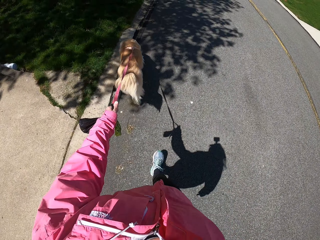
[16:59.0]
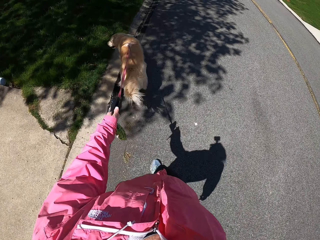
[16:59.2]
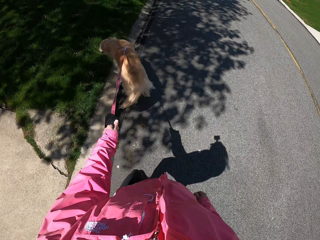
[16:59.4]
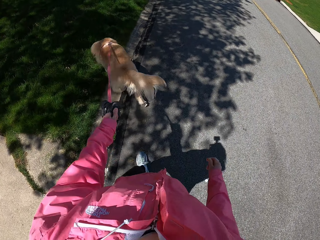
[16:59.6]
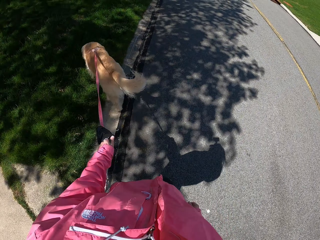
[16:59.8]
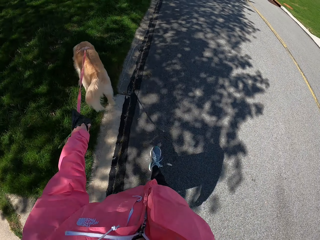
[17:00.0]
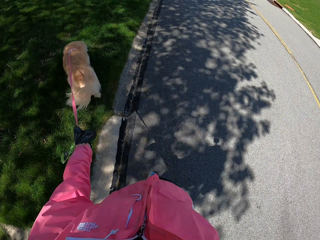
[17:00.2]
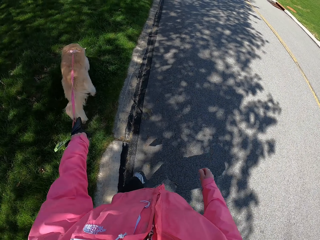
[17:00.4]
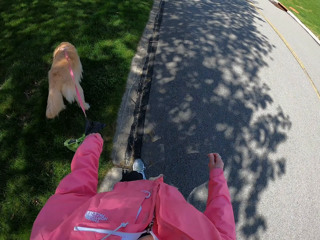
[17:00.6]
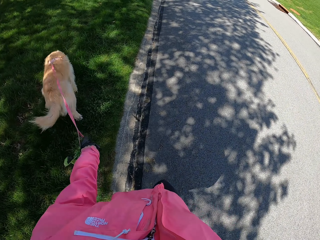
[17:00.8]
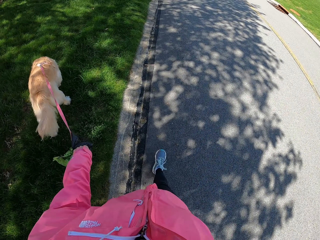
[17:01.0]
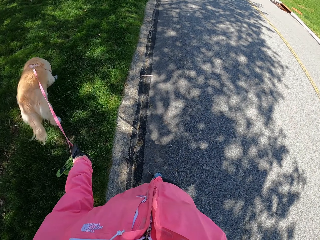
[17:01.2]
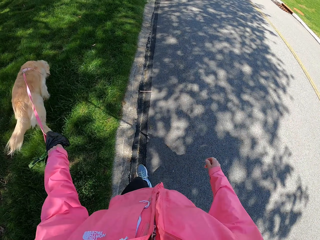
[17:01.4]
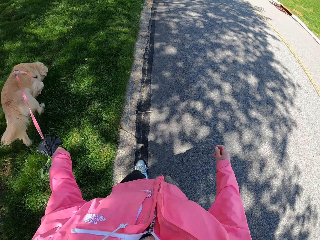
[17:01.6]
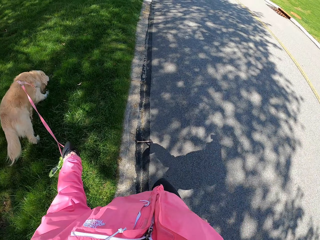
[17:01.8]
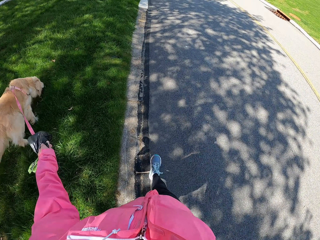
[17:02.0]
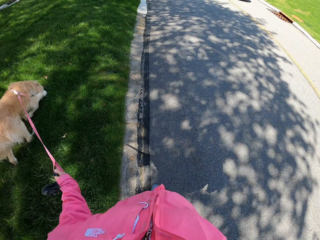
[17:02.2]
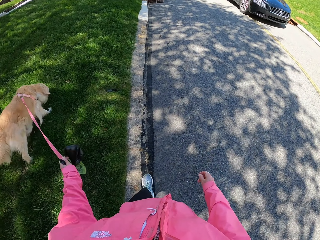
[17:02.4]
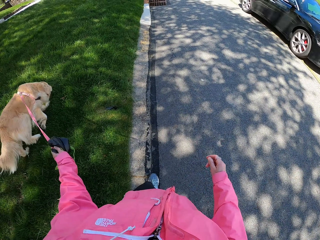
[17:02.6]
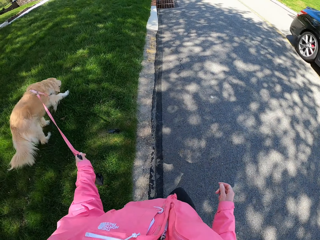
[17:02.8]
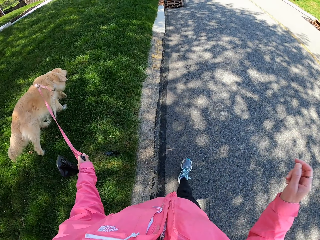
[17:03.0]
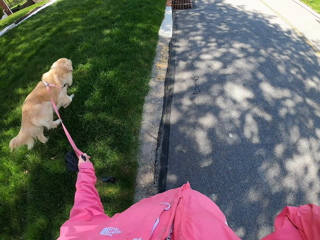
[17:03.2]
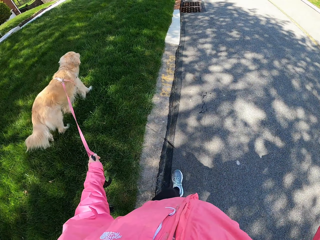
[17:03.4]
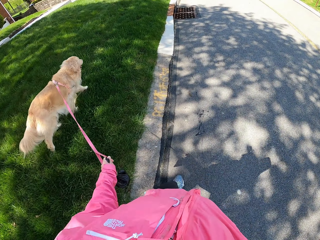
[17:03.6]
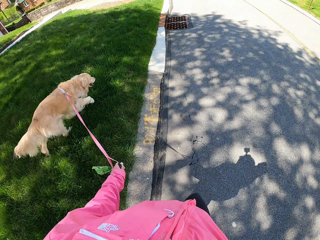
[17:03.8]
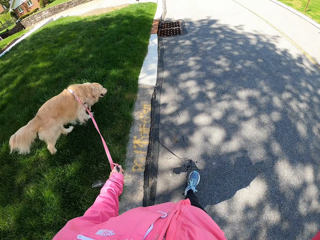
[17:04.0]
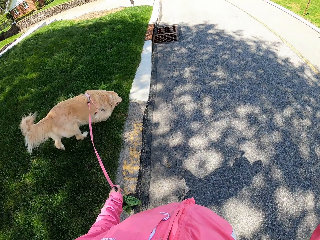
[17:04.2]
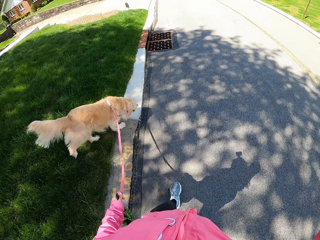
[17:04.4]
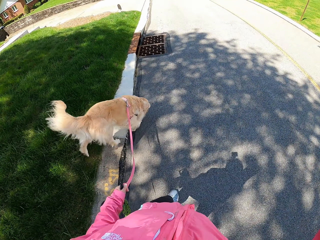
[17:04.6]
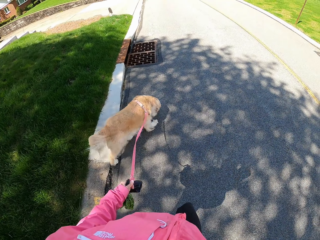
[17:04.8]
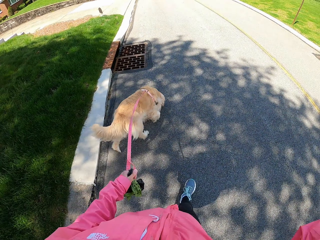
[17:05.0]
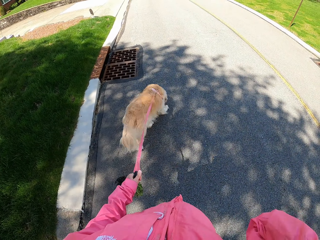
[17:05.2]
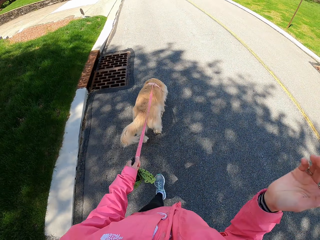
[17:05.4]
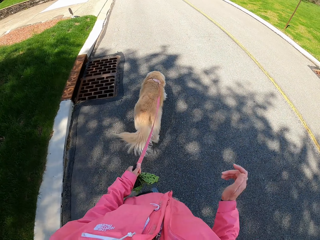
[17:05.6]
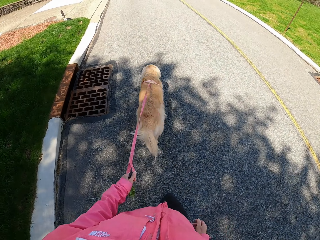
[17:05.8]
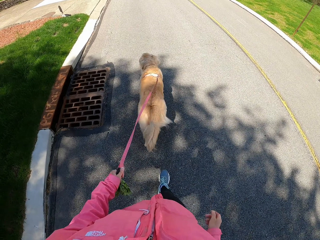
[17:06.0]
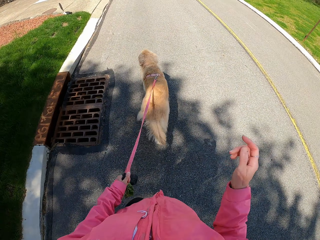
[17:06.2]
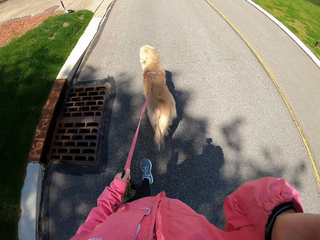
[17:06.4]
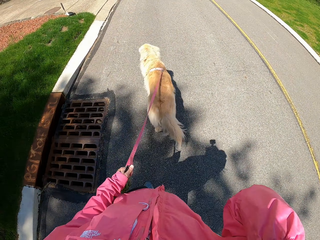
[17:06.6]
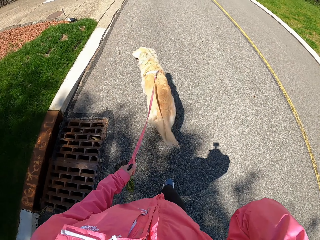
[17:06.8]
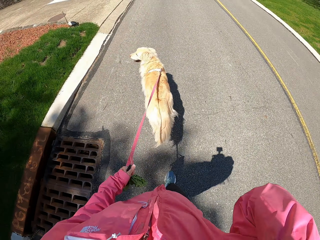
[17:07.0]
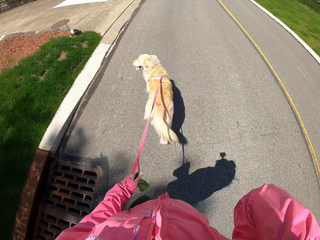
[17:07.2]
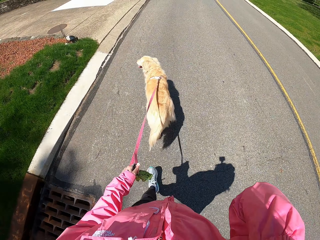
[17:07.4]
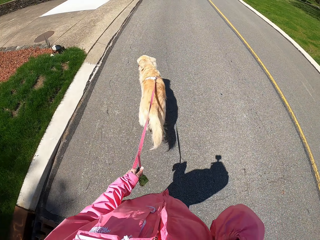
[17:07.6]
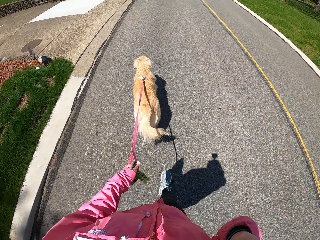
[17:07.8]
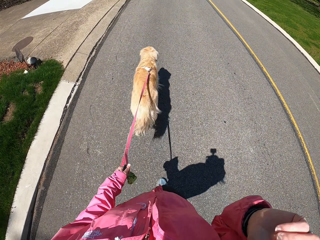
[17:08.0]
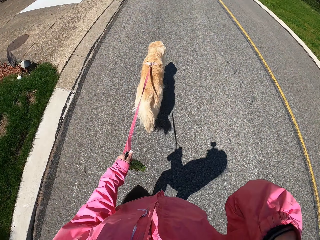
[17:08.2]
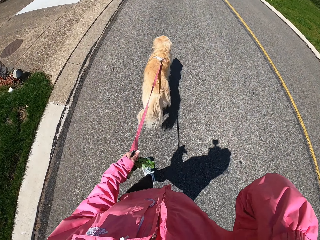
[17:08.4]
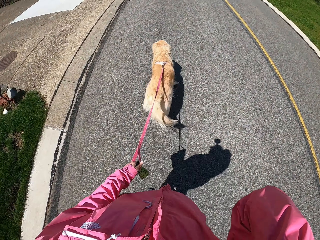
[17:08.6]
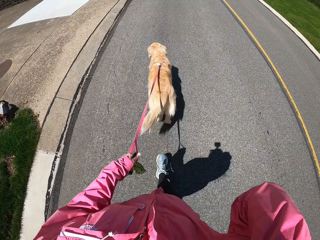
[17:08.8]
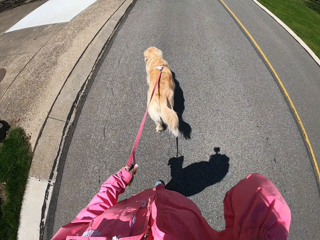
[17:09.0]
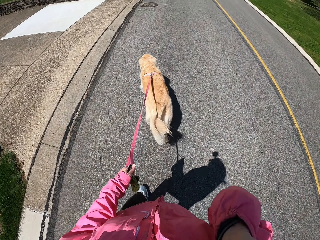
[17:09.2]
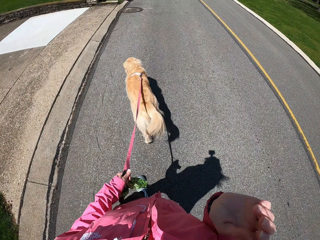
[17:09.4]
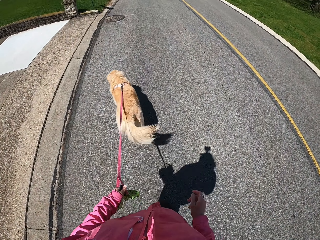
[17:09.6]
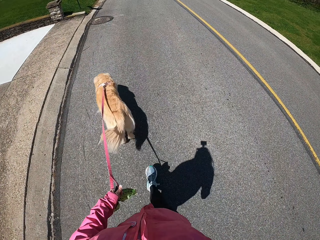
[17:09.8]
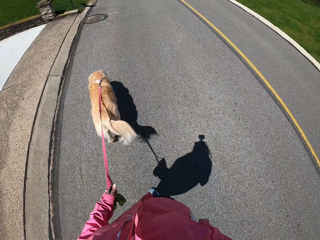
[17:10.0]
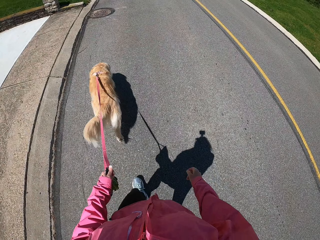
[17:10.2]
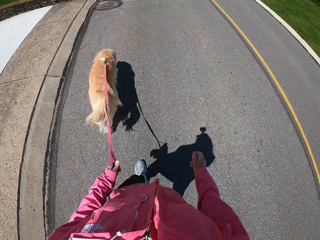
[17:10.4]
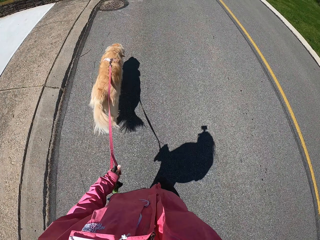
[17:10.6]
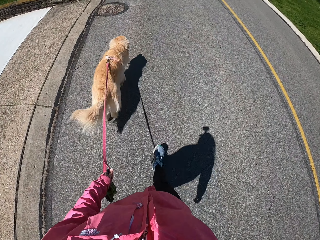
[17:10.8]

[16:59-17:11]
The camera wearer raises her right hand. She touches something.

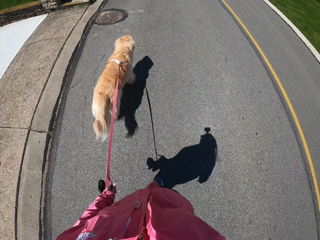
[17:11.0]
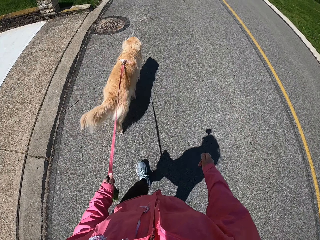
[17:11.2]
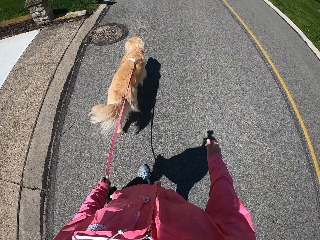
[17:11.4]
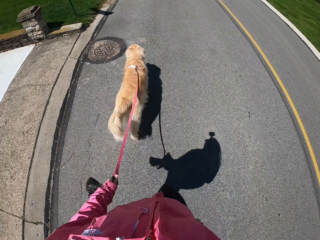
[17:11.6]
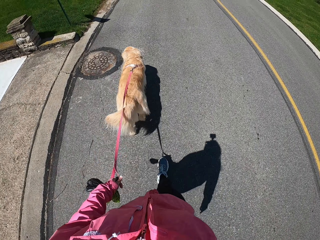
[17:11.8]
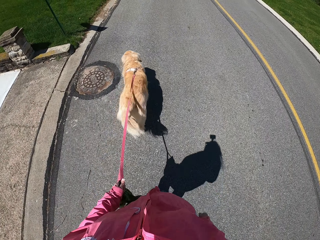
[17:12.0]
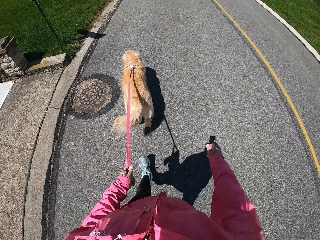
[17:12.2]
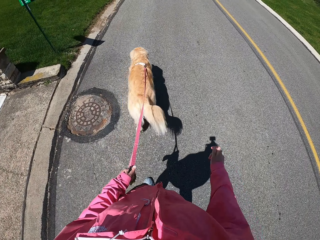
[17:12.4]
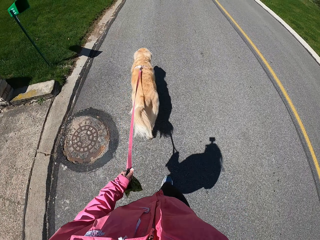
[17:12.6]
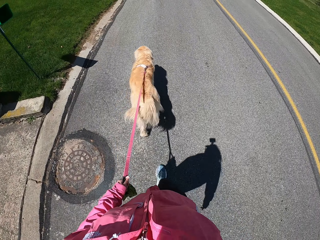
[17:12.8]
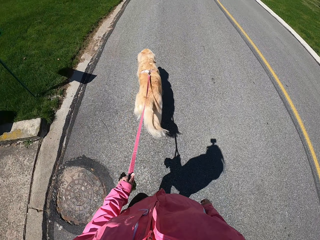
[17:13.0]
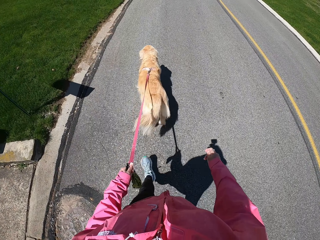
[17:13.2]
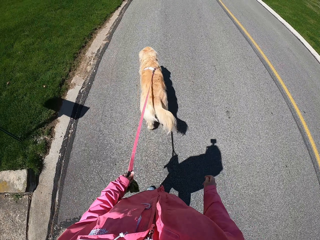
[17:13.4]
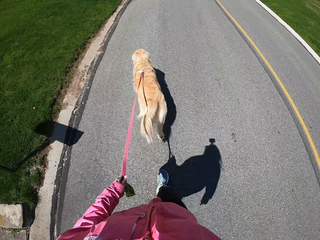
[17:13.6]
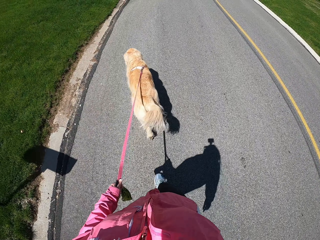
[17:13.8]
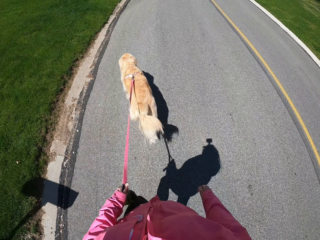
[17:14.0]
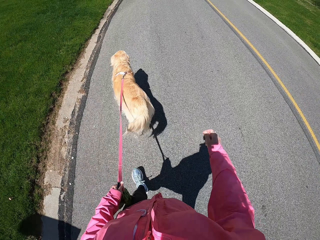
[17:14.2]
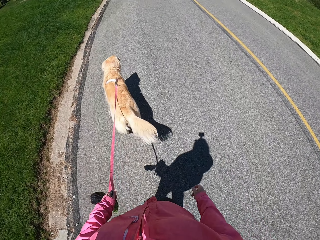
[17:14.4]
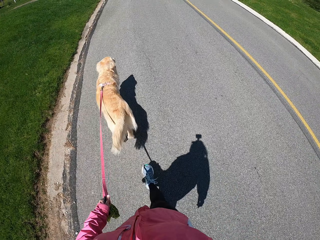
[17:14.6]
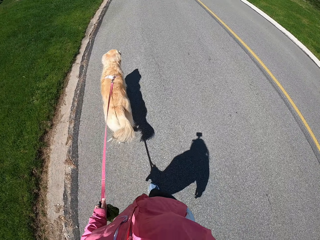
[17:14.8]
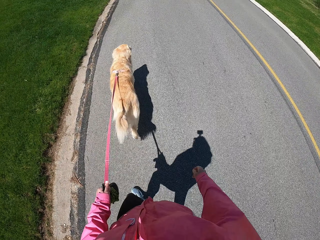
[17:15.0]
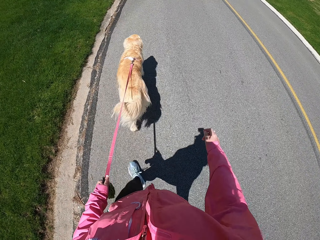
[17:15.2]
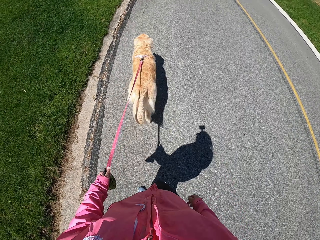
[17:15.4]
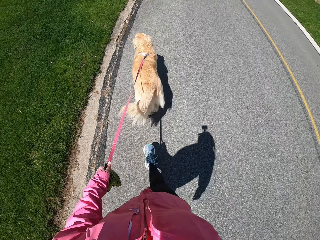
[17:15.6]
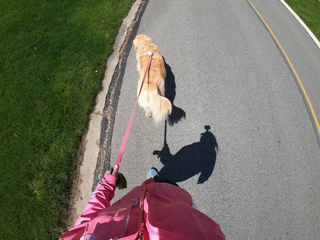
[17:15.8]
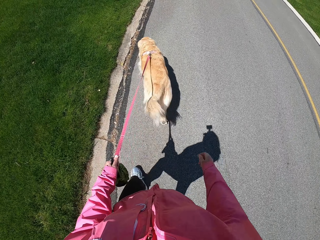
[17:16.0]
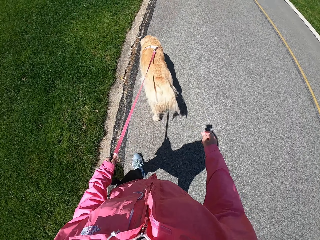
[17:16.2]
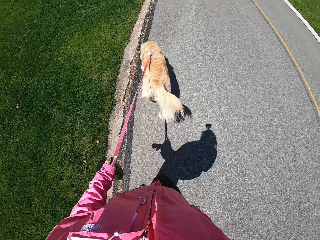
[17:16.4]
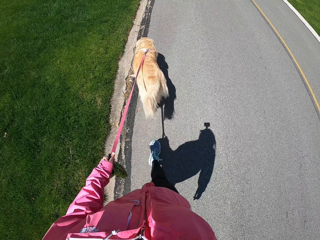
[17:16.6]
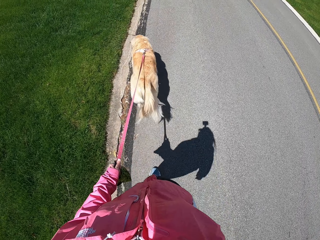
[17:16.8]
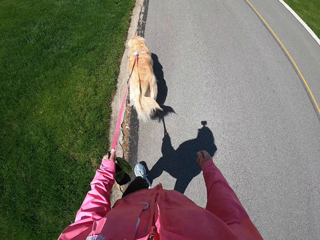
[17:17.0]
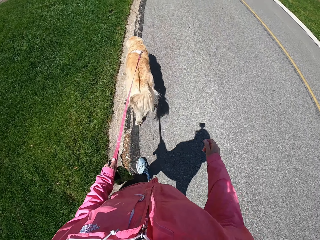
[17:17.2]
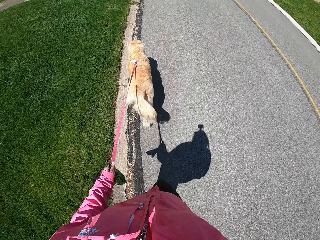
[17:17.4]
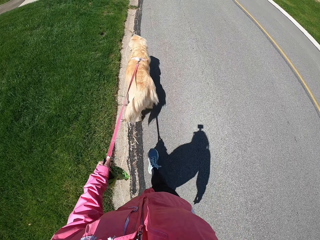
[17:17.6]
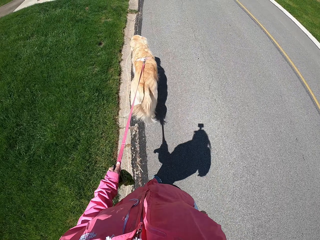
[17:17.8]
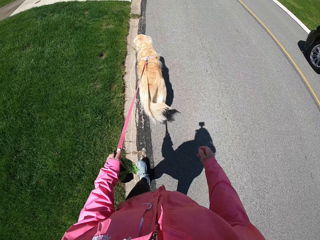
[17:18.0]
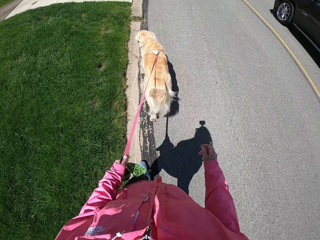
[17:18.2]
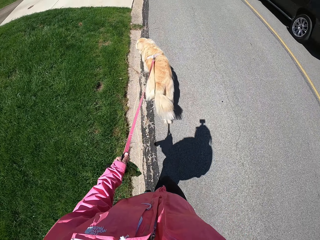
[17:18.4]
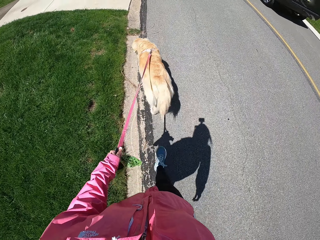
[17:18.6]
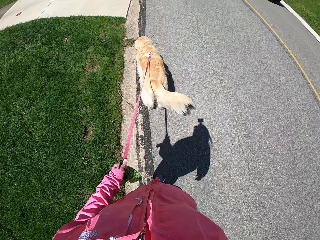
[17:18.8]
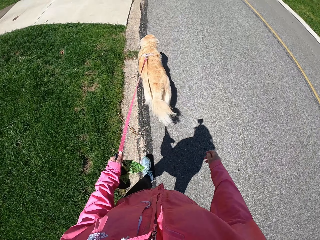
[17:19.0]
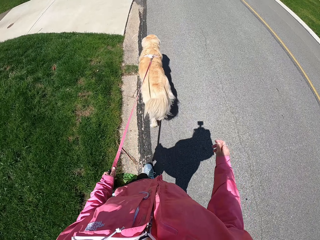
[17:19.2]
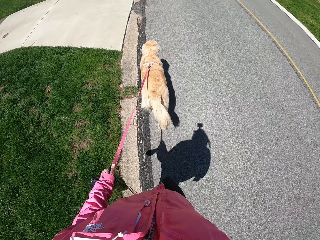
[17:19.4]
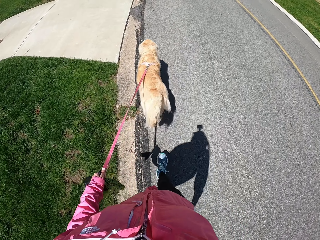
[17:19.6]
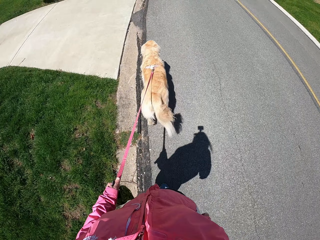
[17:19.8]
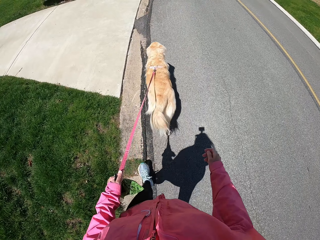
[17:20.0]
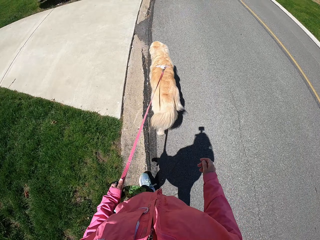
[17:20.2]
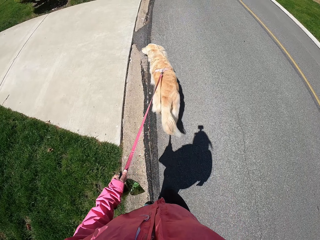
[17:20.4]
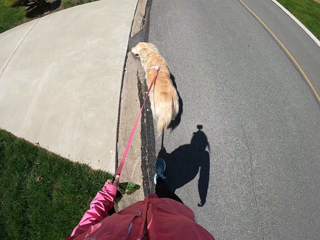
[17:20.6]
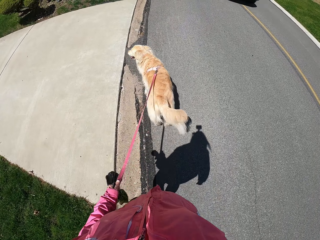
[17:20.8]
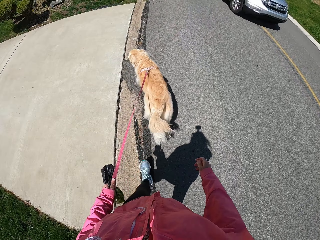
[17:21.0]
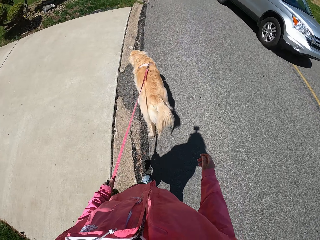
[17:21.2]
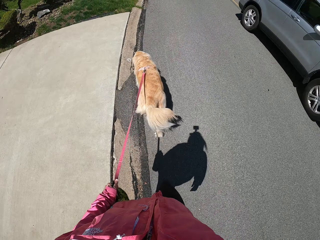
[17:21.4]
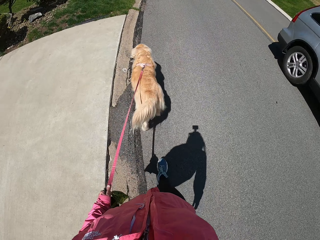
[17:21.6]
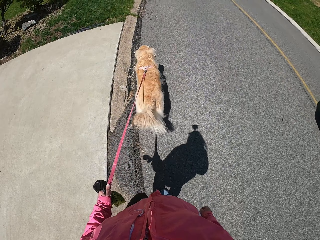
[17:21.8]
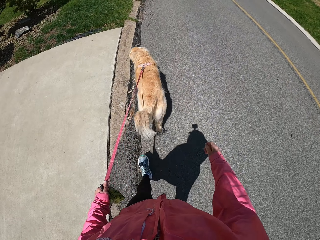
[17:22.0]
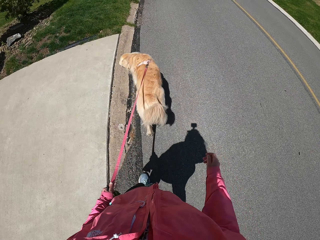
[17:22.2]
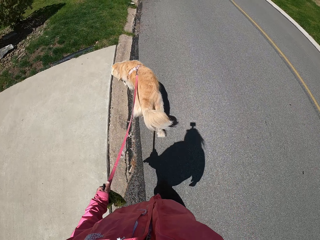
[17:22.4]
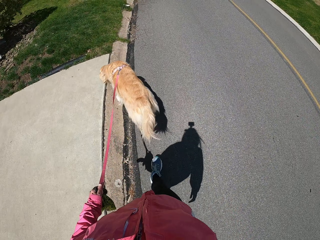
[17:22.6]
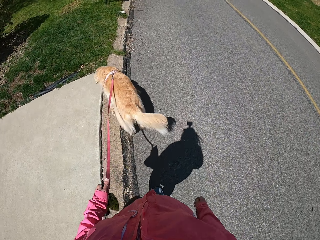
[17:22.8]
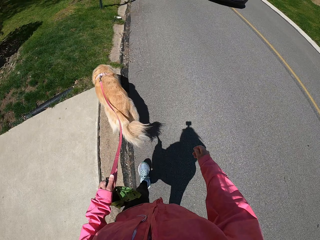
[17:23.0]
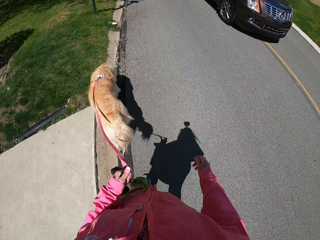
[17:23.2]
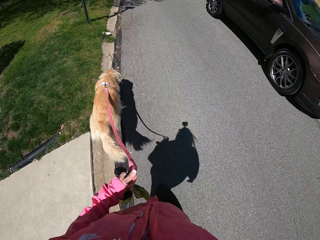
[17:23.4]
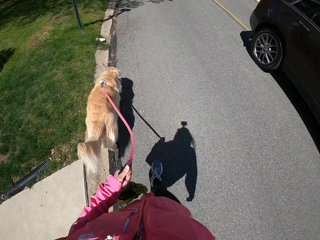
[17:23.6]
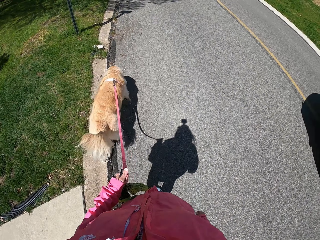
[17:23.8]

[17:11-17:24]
The camera wearer holds the rope.
